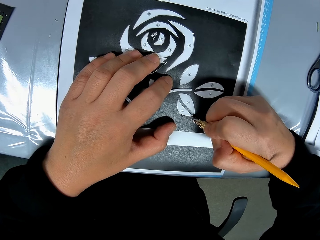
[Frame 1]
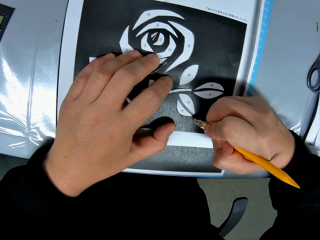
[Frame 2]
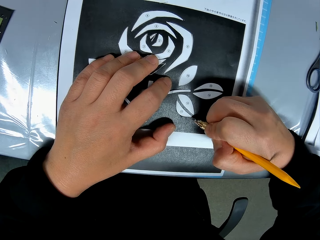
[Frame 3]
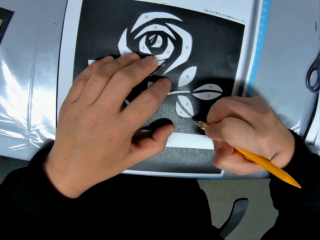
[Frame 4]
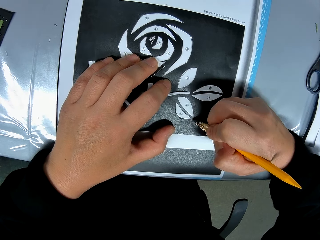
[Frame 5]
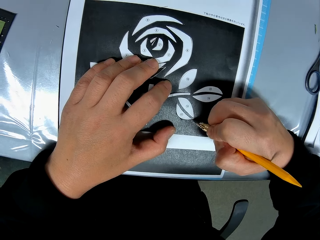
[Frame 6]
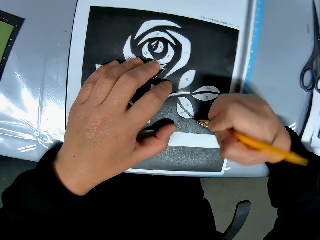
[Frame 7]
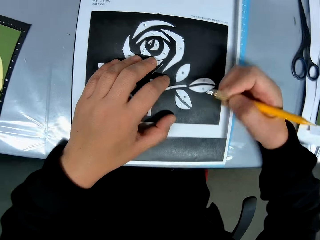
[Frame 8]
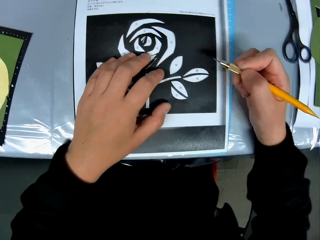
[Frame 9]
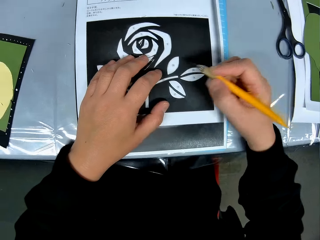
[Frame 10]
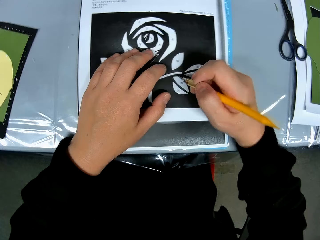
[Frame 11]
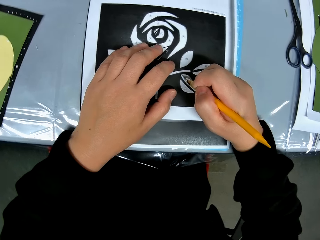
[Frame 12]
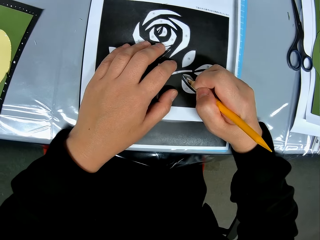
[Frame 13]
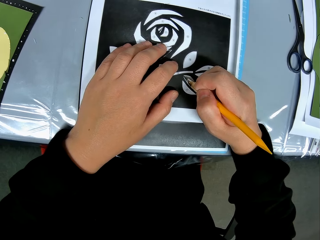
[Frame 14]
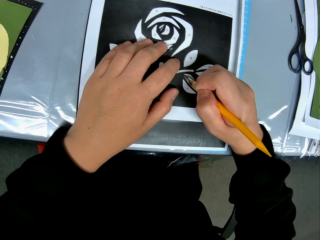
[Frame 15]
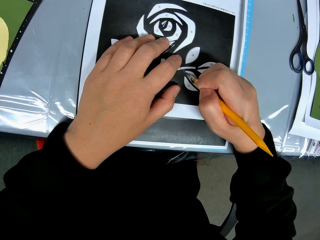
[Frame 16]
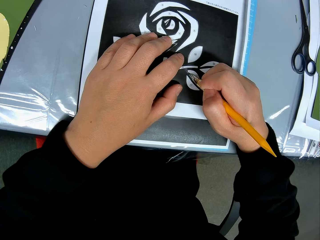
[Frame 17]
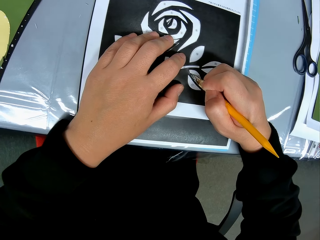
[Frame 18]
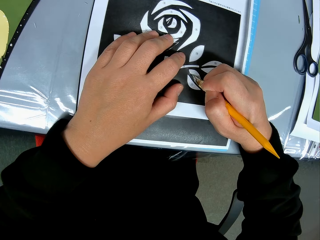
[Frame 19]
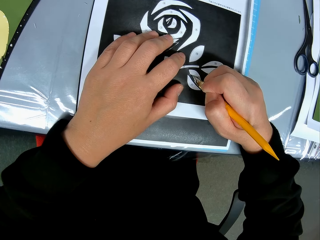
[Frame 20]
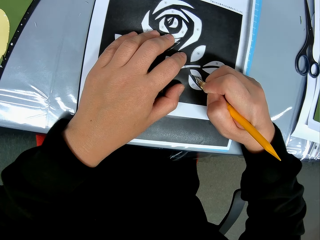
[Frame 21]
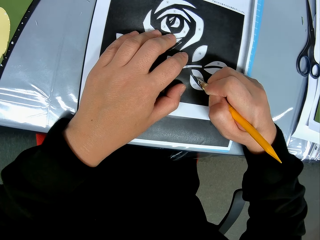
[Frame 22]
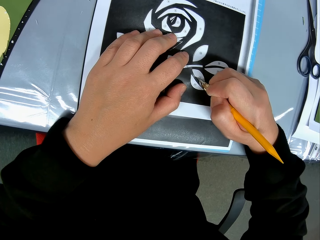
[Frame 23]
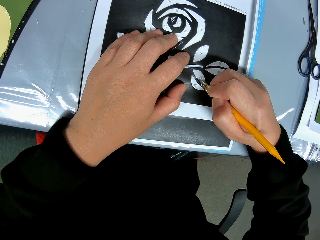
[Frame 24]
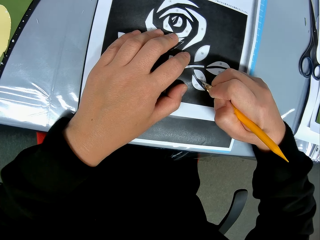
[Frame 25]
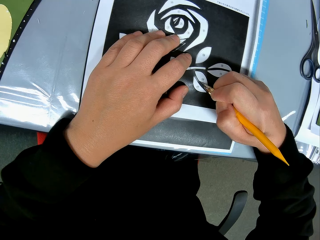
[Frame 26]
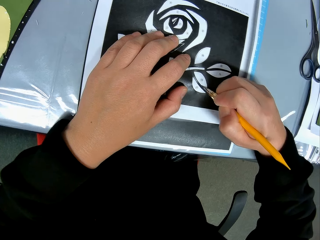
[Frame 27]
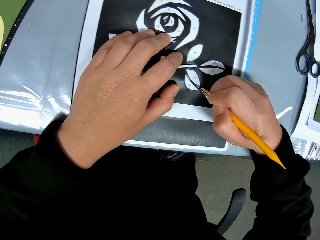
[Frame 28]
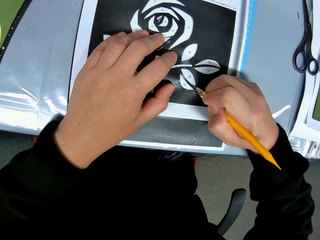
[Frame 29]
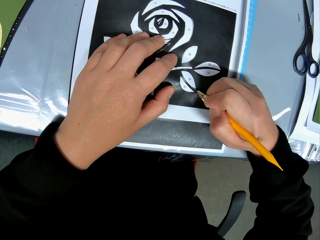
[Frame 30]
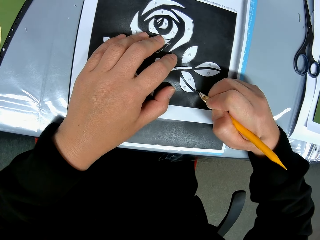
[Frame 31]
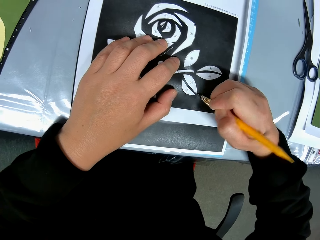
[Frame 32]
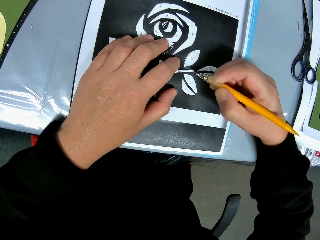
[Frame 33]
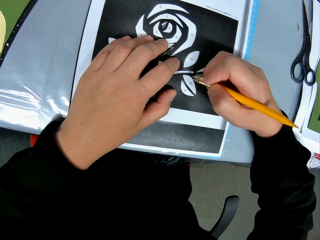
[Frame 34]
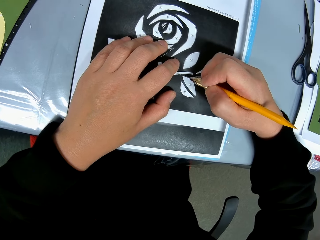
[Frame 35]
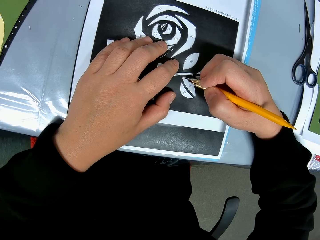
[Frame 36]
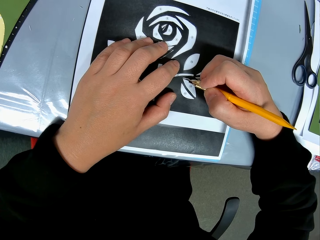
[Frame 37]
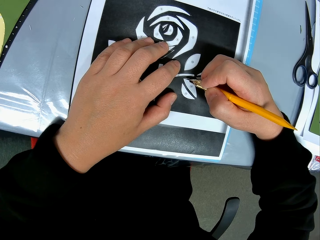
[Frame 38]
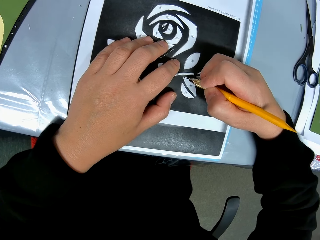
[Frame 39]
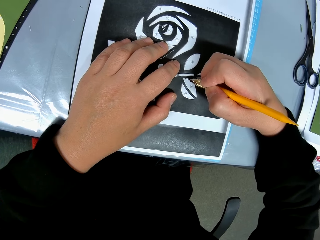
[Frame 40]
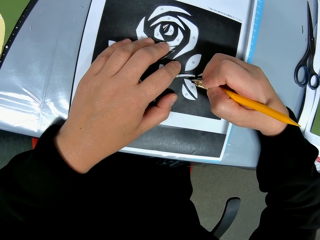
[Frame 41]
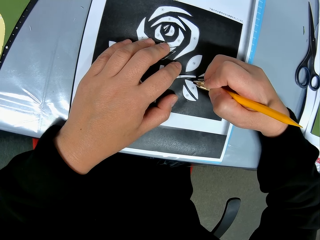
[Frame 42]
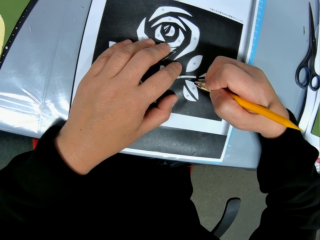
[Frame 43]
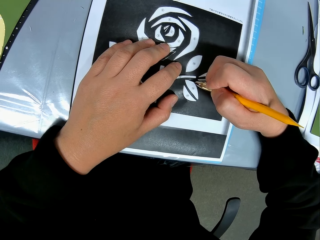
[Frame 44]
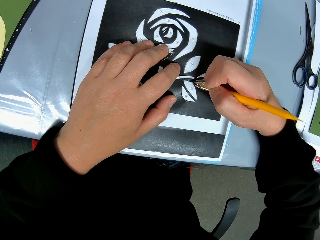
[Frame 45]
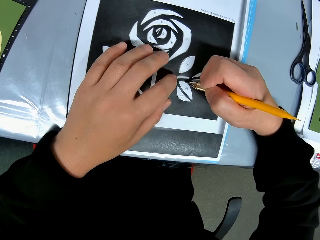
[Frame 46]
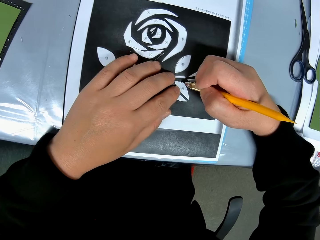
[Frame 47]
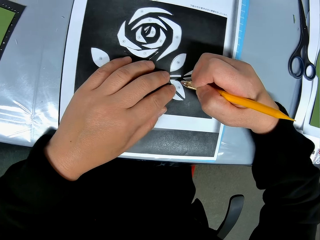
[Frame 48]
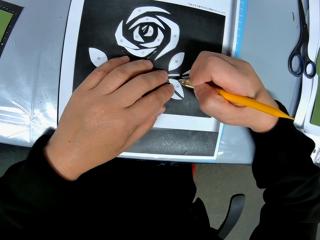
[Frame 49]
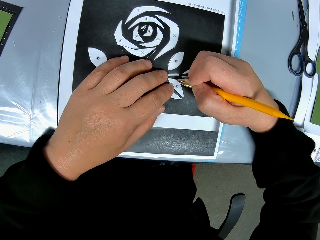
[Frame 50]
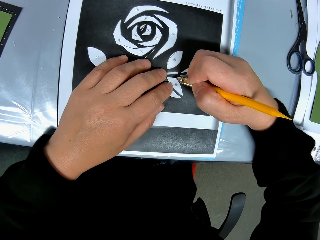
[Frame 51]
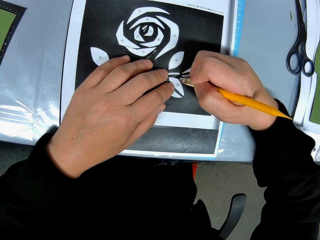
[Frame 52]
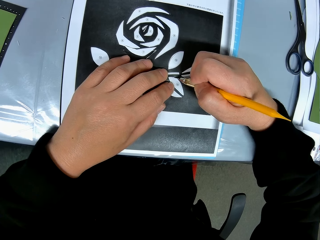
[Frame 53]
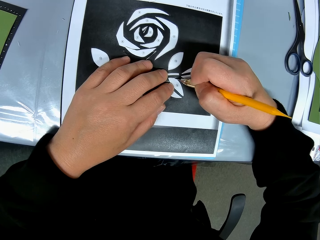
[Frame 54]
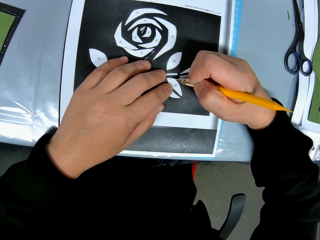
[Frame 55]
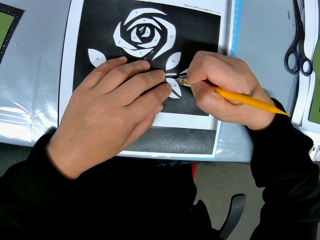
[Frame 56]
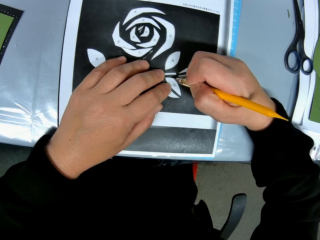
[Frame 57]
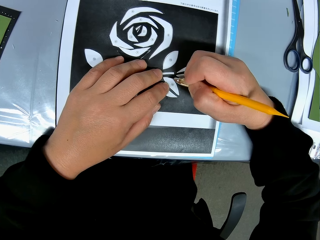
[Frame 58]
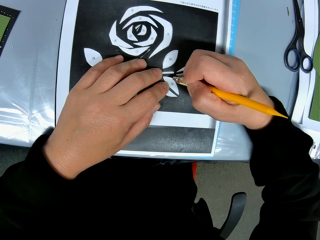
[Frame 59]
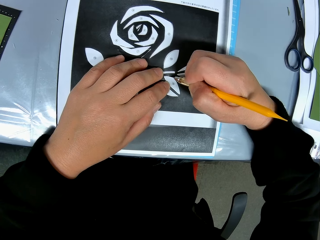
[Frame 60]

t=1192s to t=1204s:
The camera wearer checks the accuracy of the drawing on the table. They continue tracing the drawing on the paper with the craft knife.

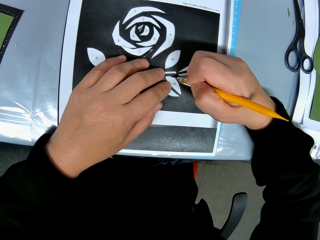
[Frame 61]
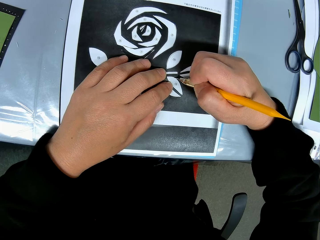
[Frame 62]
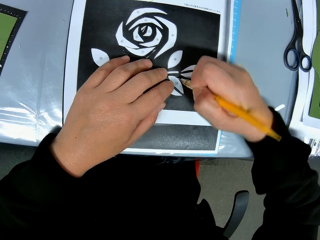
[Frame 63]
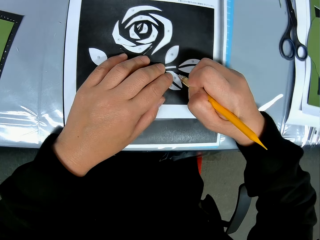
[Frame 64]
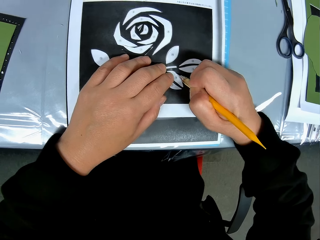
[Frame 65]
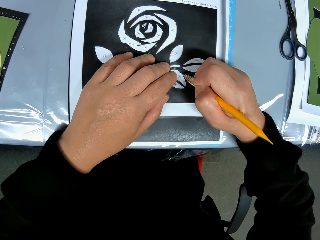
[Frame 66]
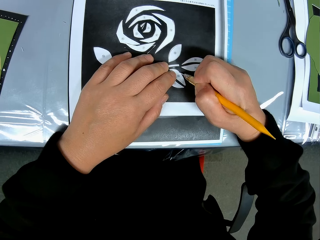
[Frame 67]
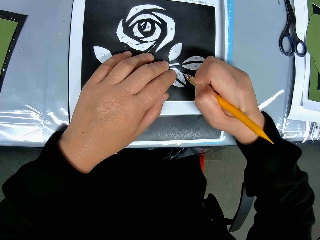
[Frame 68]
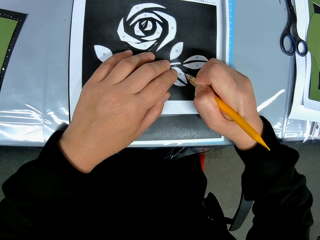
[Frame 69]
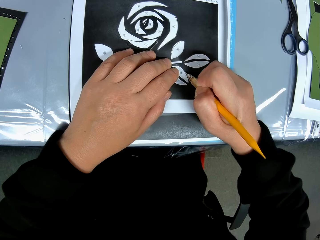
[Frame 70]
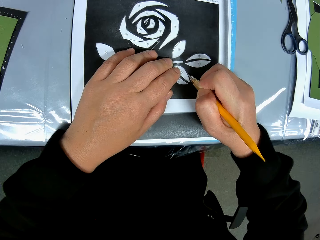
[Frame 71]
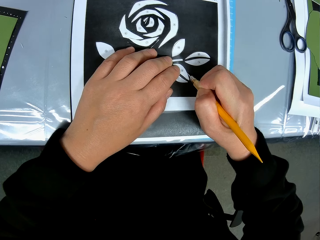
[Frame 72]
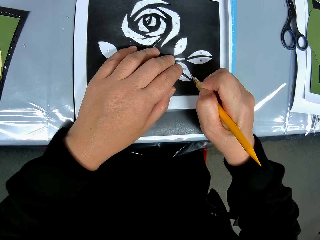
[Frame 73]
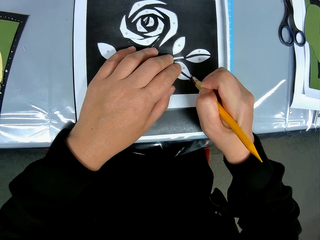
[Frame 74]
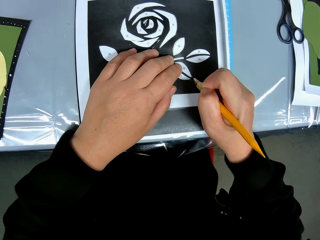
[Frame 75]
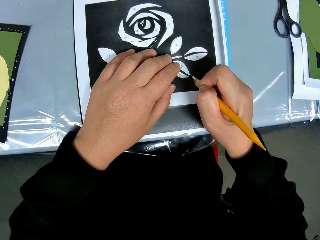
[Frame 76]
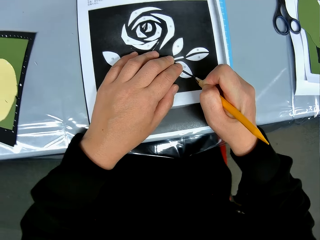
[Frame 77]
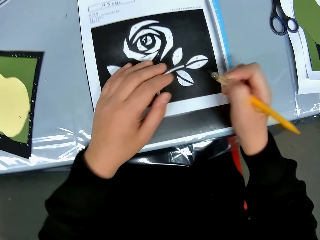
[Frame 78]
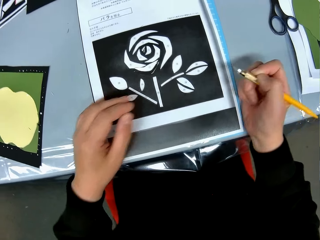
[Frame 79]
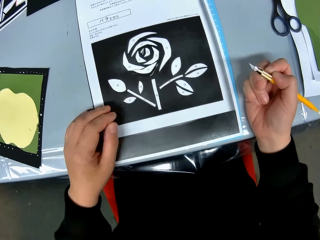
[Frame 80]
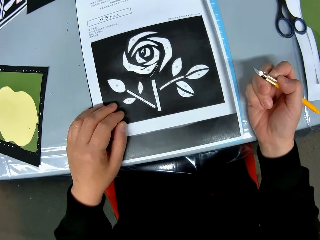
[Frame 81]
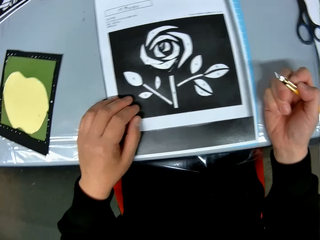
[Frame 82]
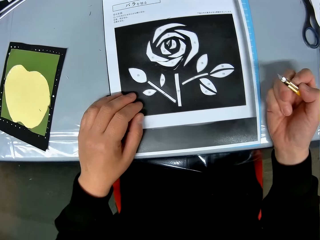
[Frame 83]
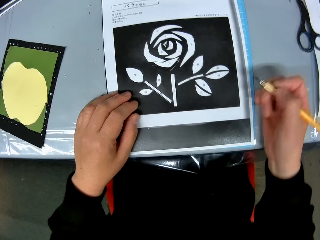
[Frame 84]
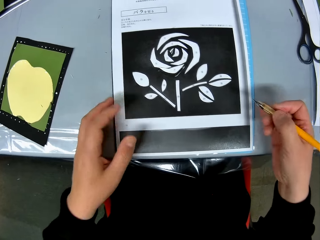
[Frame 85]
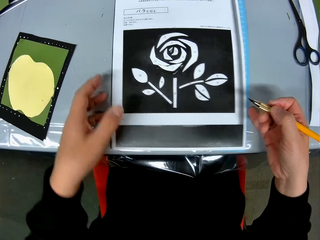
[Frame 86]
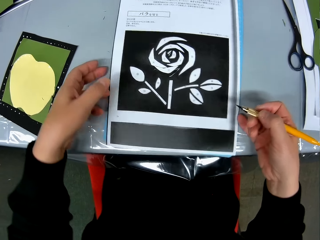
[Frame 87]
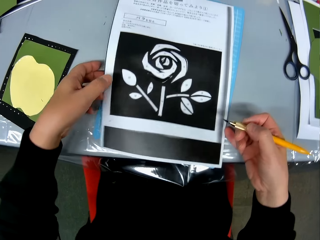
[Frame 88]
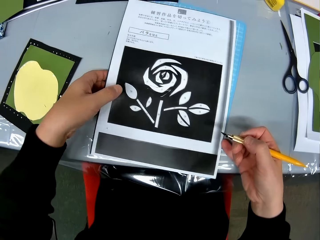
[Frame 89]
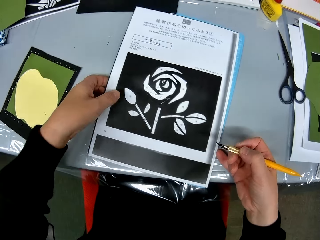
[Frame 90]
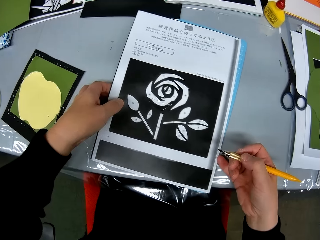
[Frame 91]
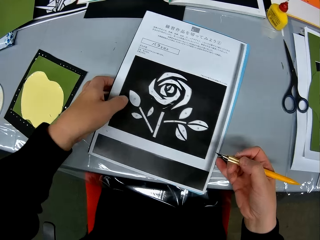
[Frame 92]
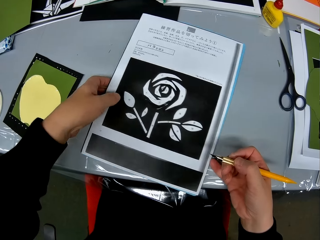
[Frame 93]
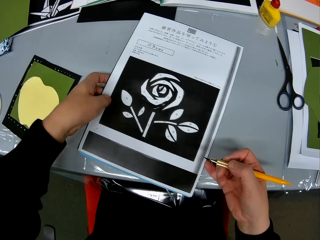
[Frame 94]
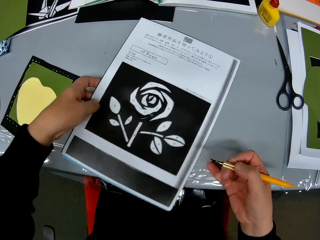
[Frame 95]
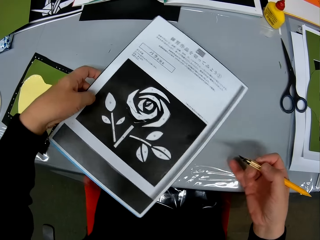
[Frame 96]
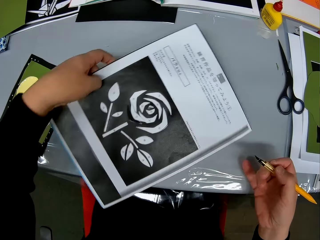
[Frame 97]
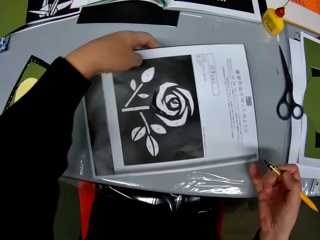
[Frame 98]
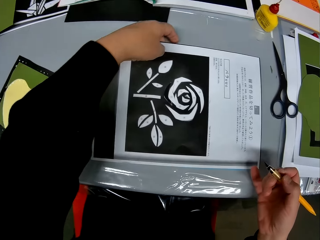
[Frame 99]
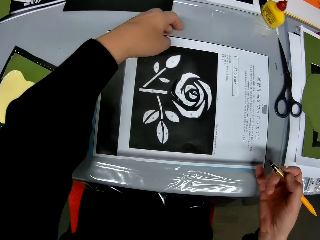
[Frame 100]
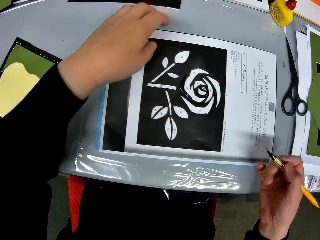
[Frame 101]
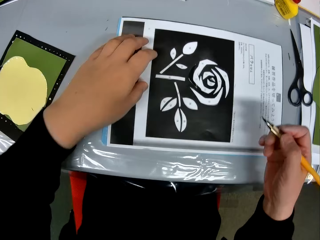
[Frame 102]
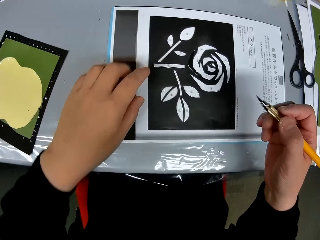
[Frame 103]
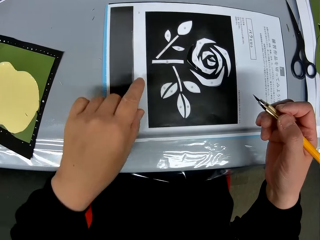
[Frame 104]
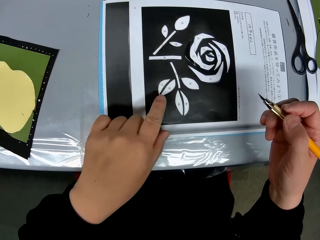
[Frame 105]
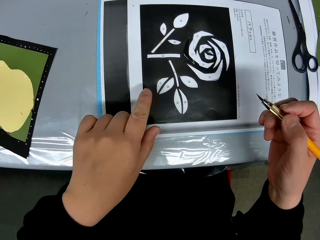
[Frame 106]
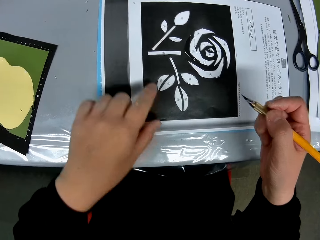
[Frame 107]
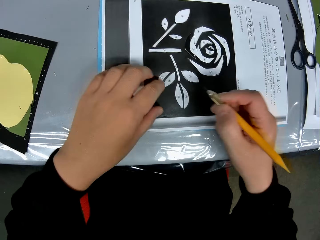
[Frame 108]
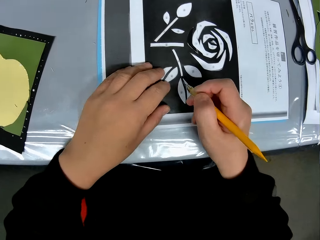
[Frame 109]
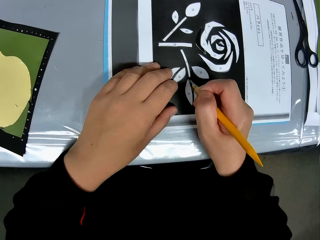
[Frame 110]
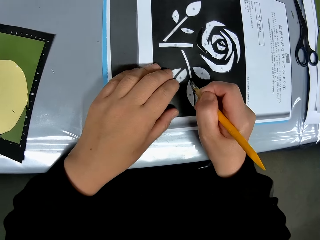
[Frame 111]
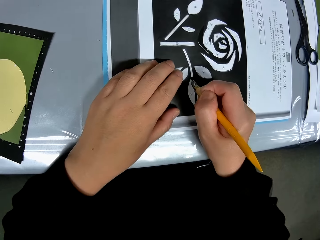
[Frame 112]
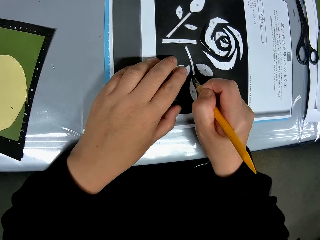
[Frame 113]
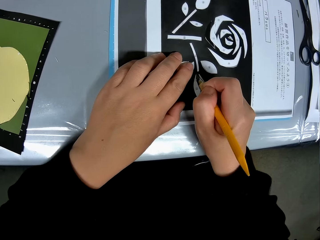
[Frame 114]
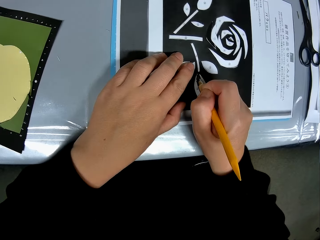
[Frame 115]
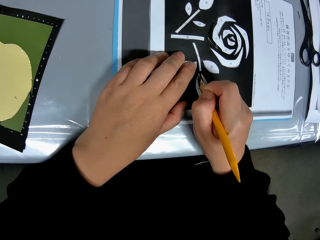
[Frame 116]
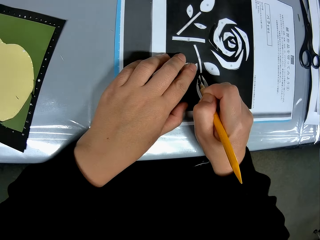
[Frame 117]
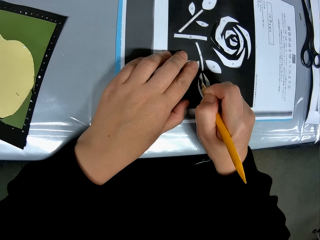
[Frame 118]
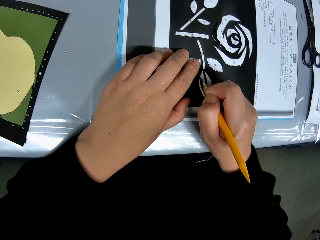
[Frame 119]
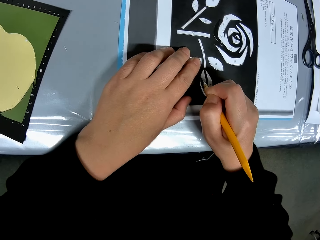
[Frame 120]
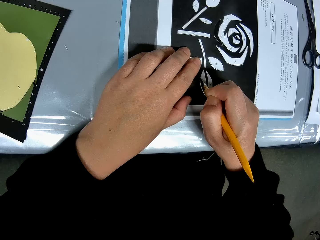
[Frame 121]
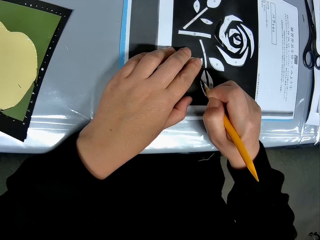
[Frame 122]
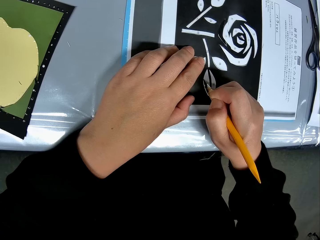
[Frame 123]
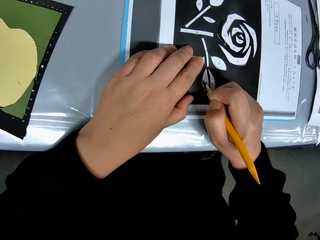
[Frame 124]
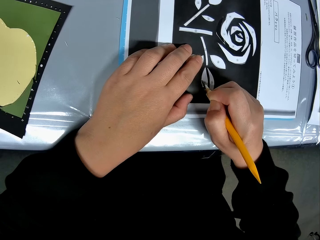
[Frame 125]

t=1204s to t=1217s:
The camera wearer checks the accuracy of the flower drawing on the table. She adjusts the position of the paper on the table again. She turns the sketch book. She points to the drawing with her left hand. She continues tracing the drawing on the paper with the craft knife.
